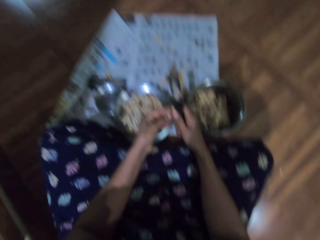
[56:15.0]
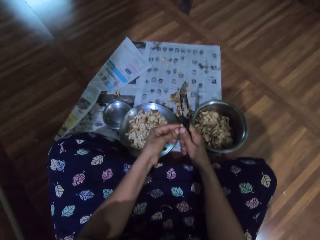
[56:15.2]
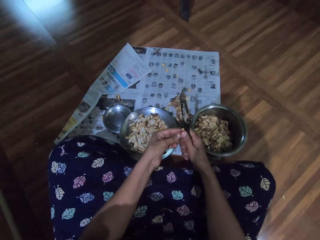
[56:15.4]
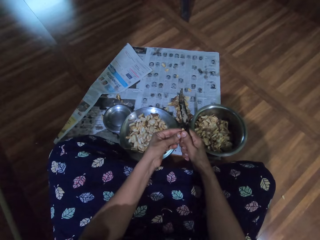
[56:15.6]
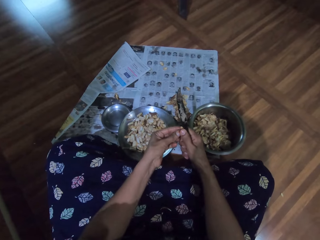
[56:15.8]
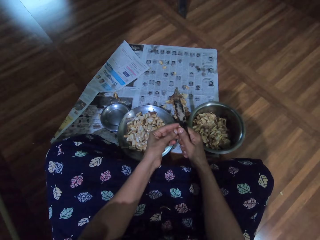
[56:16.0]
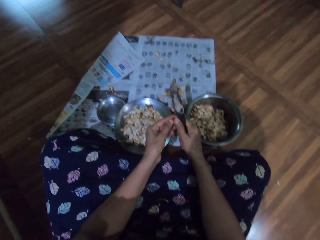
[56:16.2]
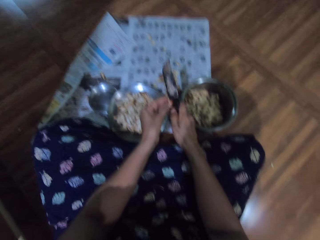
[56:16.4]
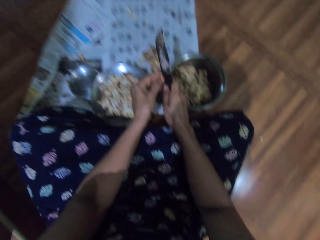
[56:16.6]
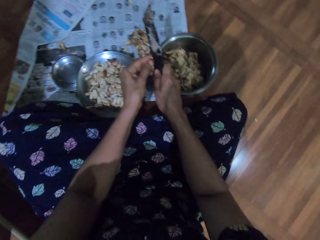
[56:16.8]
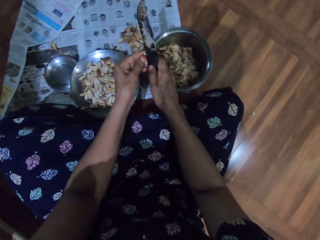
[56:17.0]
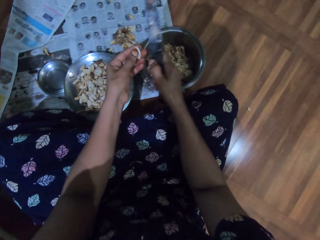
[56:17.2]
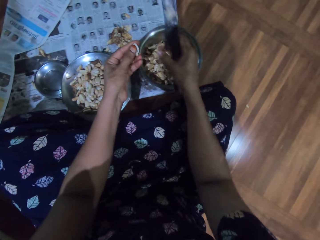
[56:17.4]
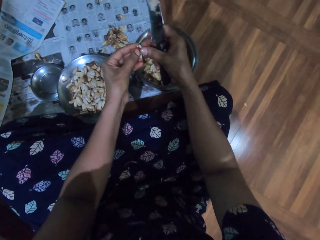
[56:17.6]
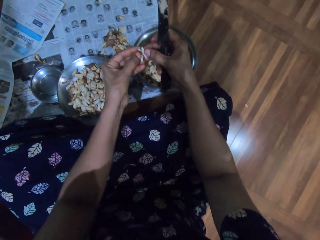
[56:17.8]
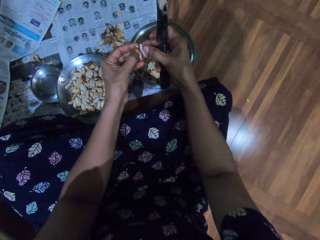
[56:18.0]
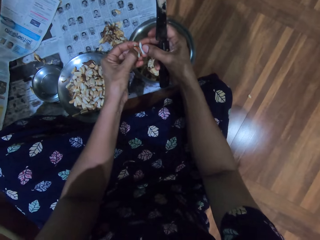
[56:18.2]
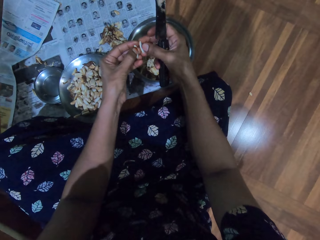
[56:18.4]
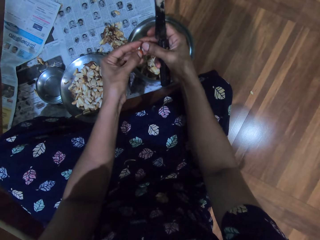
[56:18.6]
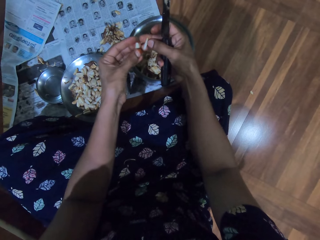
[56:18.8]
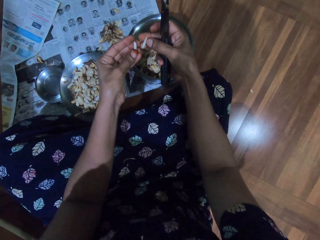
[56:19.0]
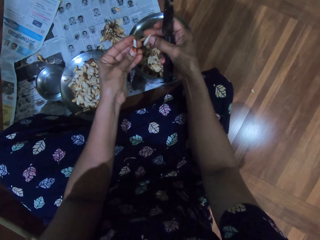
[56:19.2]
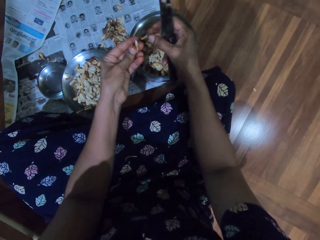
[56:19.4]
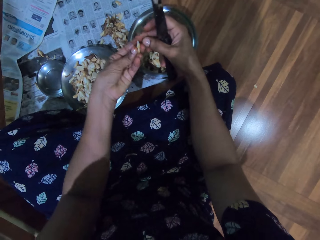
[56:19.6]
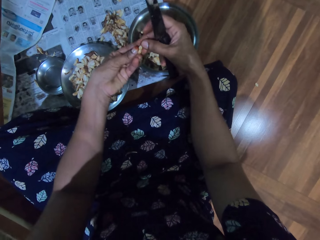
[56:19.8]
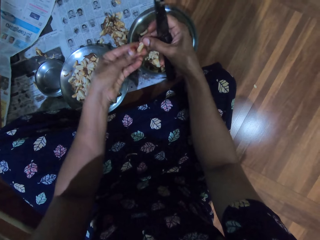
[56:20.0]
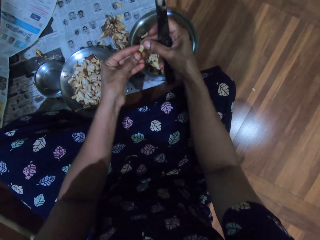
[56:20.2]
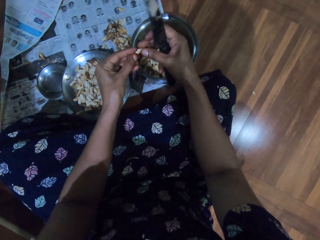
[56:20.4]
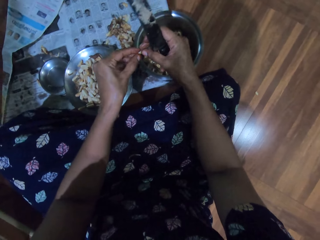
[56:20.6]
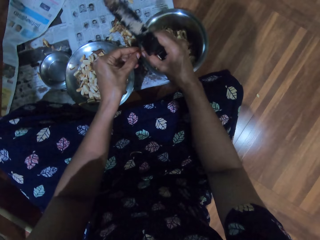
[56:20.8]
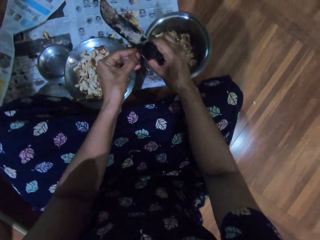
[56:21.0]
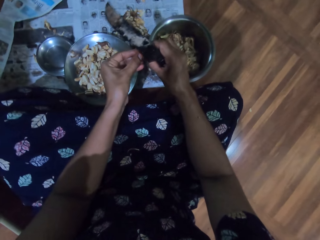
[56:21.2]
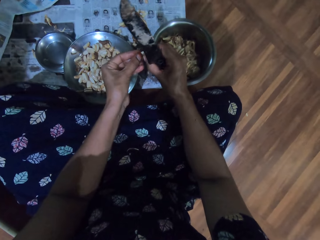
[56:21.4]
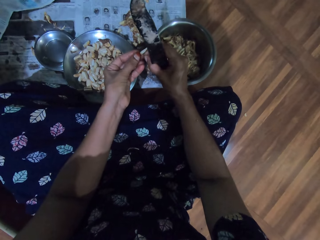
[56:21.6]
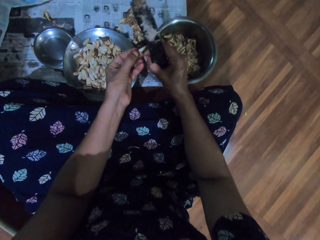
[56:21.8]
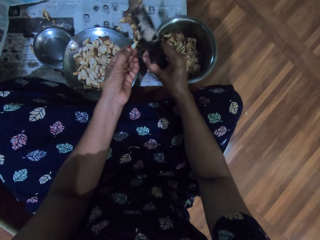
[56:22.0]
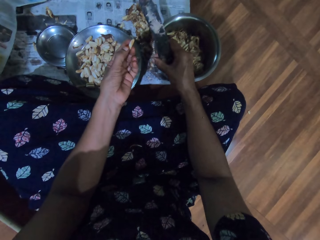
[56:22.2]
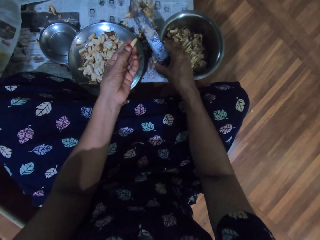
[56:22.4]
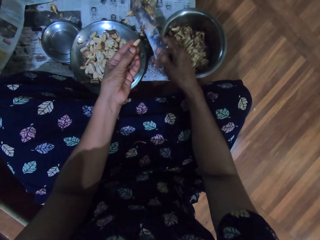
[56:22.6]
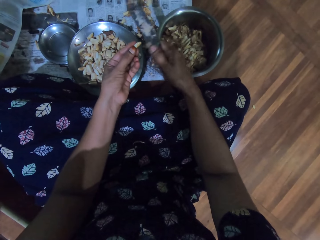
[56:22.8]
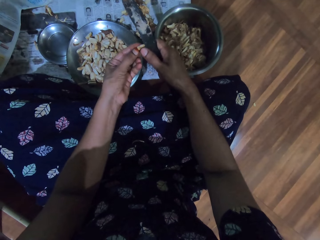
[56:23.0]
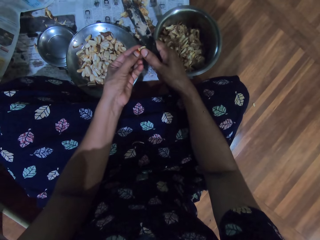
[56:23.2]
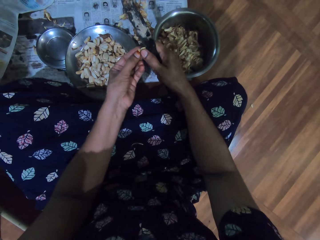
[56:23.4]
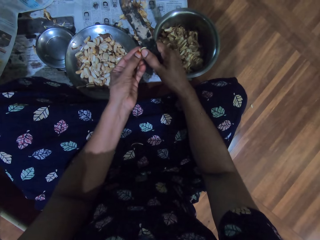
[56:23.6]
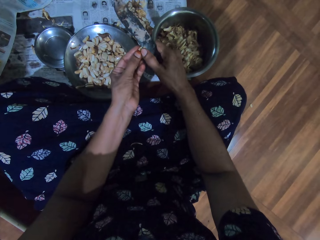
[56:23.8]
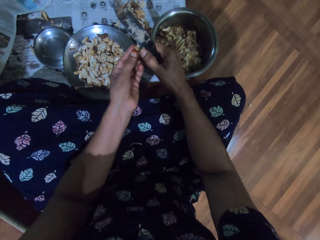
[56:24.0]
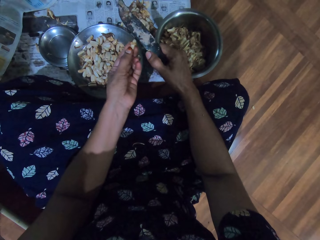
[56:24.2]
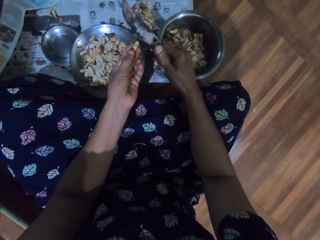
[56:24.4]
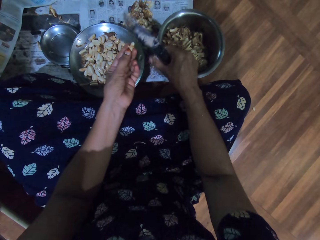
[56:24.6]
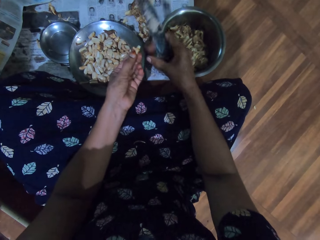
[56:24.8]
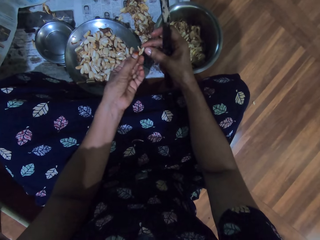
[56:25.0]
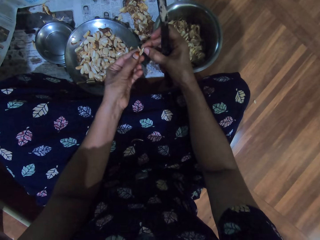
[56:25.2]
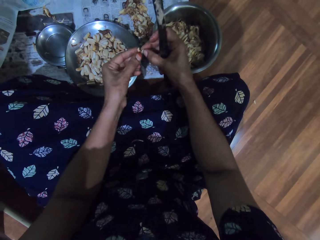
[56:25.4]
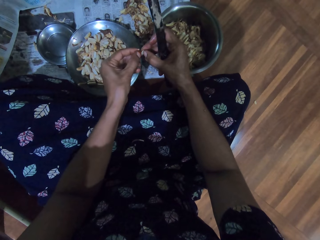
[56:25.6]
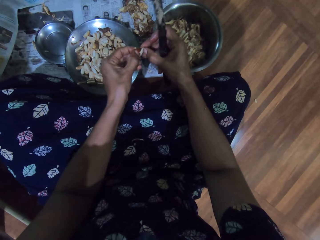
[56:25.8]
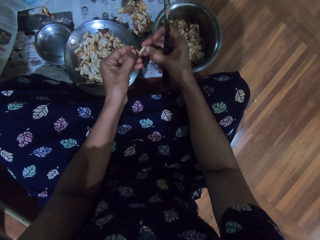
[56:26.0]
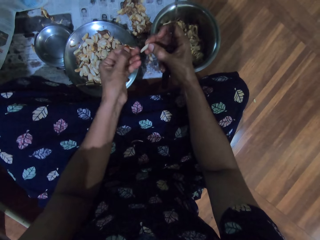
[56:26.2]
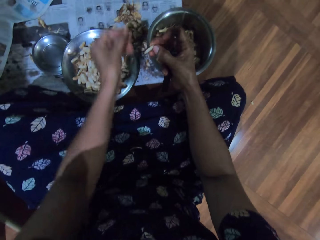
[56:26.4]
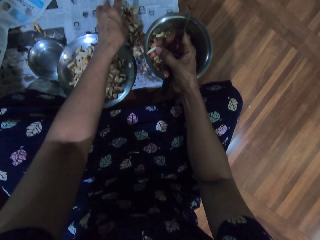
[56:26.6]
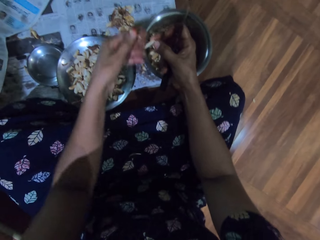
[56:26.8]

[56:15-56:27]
The camera wearer cuts the garlic pod in her left hand with the knife in her right hand. She peels the garlic pod with both hands. She drops the shaft of the garlic pod on the newspaper with her right hand. She cuts the garlic pod in her left hand with the knife in her right hand. She peels the garlic with the knife. She peels the garlic pod with both hands.

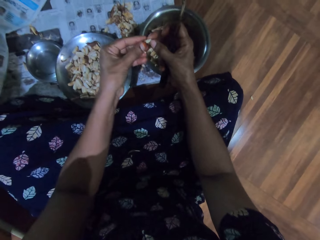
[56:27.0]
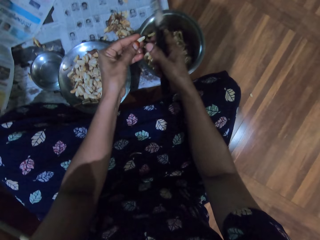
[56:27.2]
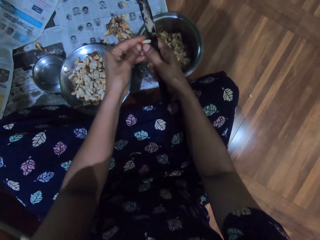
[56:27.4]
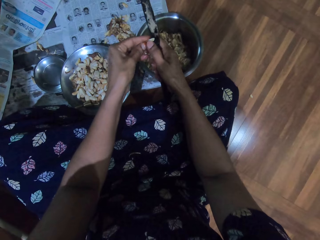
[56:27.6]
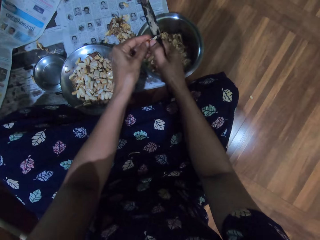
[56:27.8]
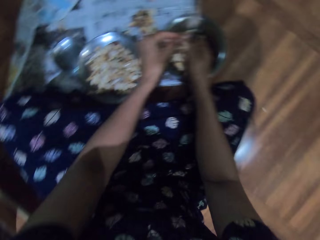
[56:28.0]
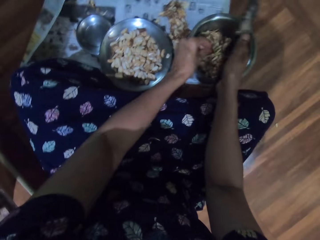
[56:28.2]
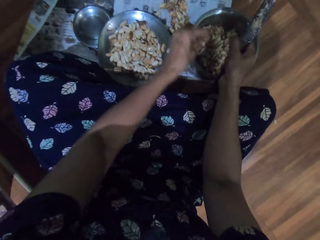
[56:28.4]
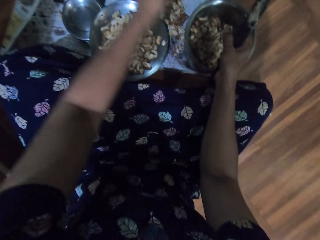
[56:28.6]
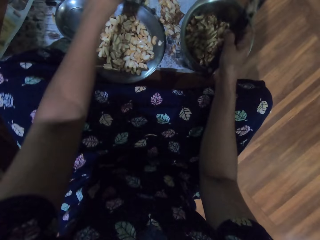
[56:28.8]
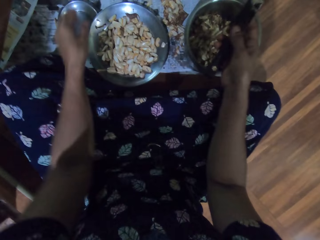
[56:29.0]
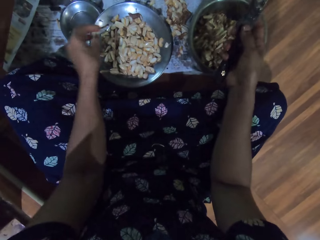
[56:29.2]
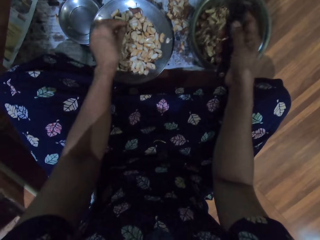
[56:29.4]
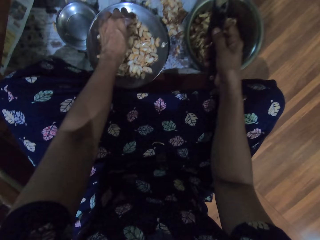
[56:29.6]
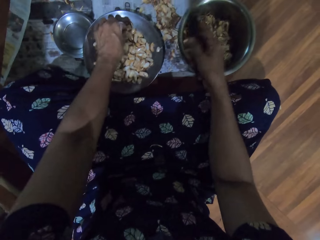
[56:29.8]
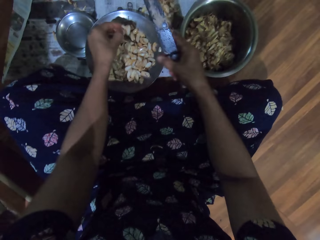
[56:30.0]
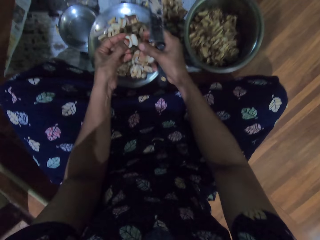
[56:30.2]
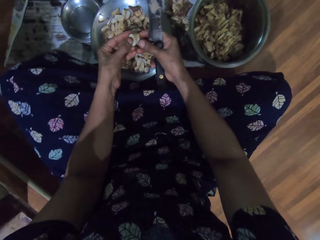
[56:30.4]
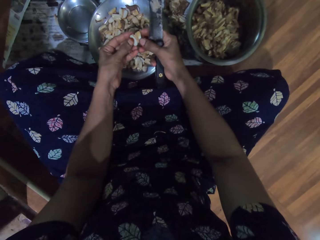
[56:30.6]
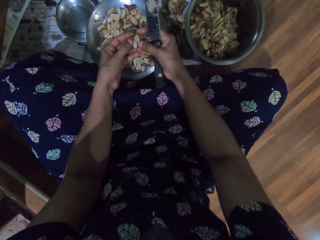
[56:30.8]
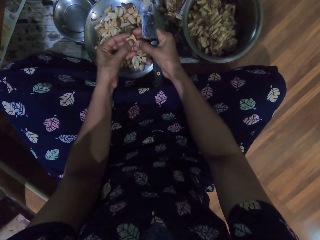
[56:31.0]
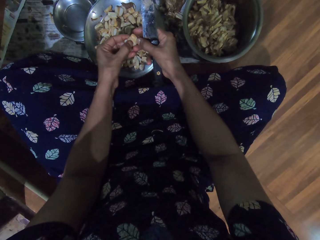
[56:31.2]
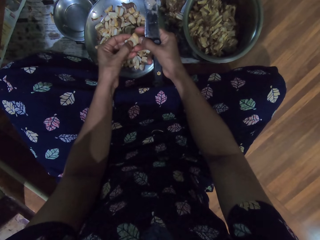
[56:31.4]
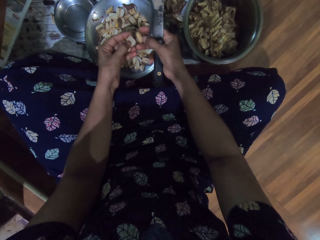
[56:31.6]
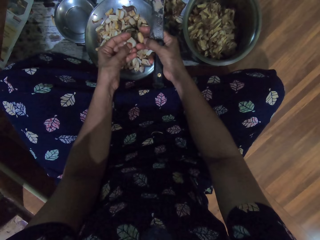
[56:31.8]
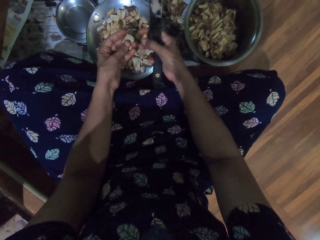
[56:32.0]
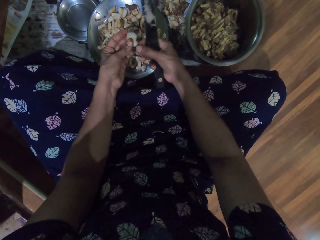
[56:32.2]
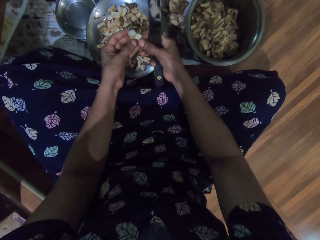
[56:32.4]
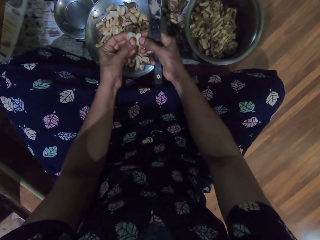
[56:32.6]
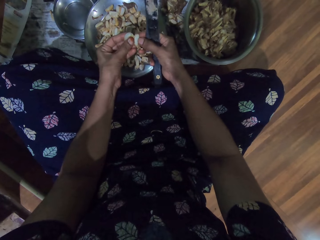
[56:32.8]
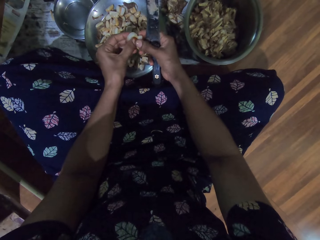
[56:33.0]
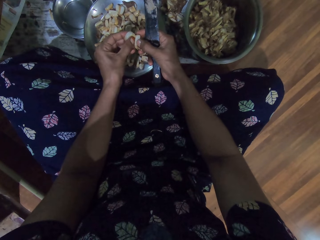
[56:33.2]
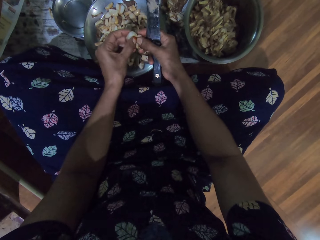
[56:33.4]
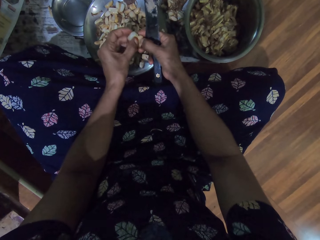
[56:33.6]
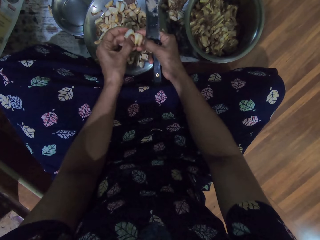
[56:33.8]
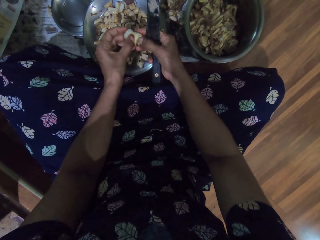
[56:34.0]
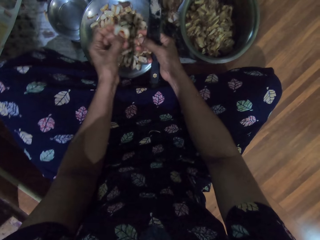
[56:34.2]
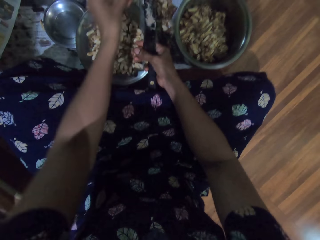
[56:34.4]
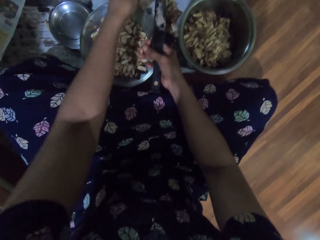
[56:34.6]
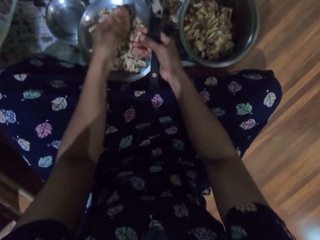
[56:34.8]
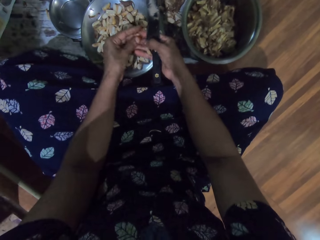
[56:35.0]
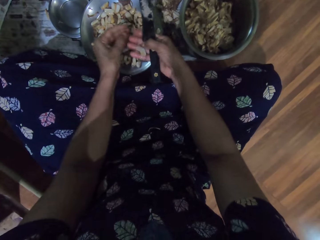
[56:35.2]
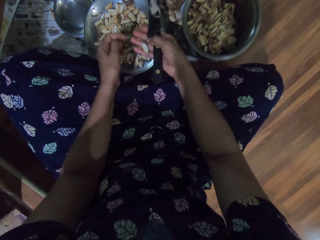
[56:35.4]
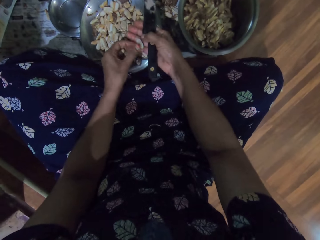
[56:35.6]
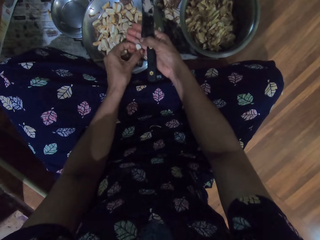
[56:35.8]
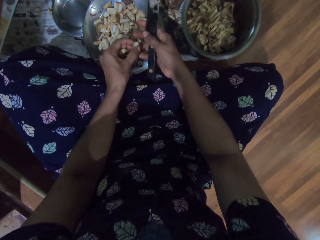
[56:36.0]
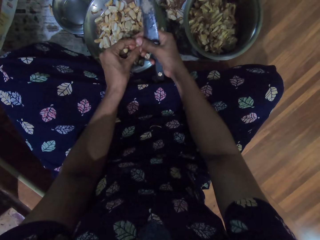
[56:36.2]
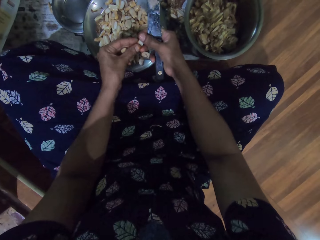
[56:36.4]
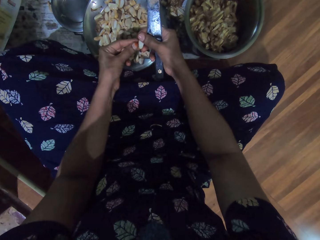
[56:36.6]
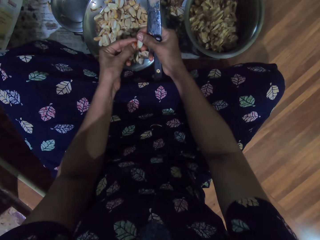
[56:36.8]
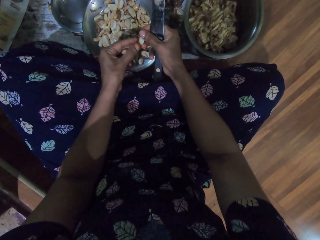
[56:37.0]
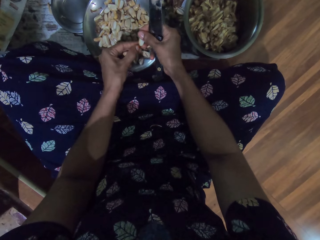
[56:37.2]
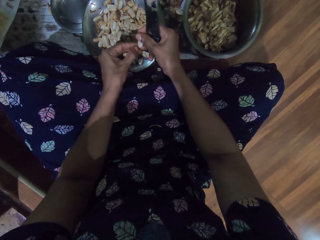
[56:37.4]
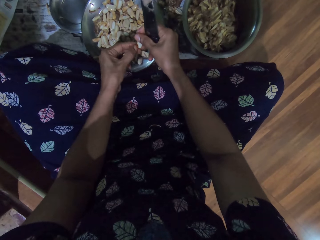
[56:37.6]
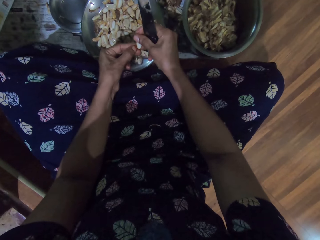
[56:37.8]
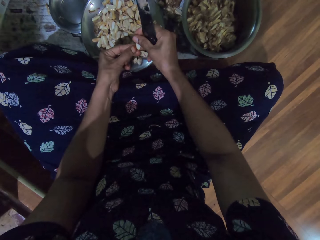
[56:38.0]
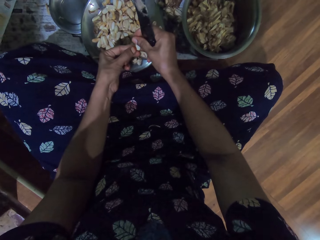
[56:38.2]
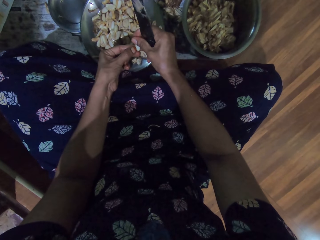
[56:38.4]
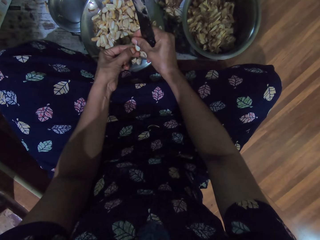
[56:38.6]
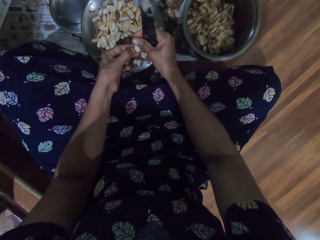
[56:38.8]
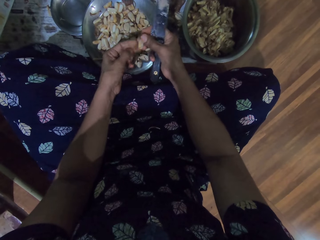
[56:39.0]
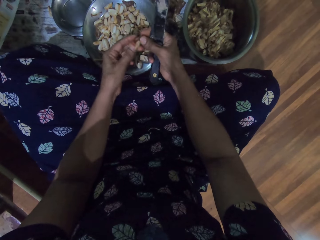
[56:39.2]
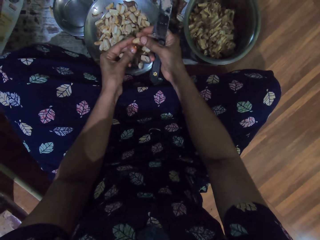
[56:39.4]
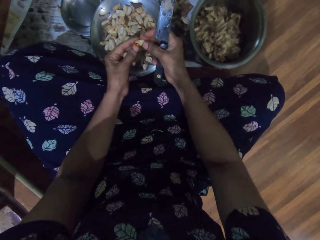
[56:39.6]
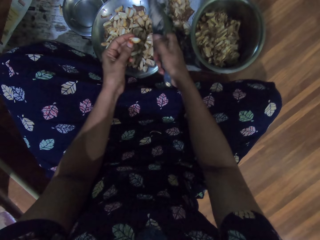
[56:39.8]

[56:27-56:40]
The camera wearer drops the shaft of the garlic pod on the newspaper with her right hand. She cuts the garlic pod in her left hand into the steel bowl on the newspaper on the floor with the knife in her right hand. She picks a garlic pod from the steel bowl on the newspaper on the floor with her left hand. She peels the garlic pod with both hands. She drops the shaft of the pod in her left hand on the newspaper on the floor. She passes the garlic pod from her right hand to her left hand. She takes the garlic. She peels the garlic pod with both hands.
